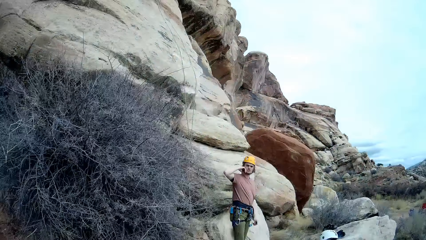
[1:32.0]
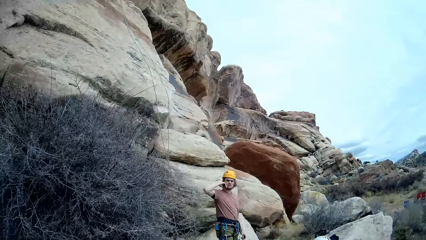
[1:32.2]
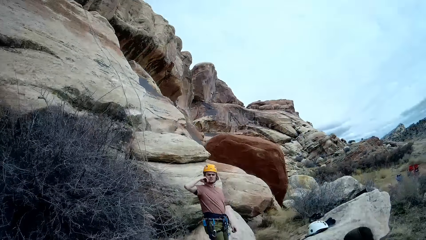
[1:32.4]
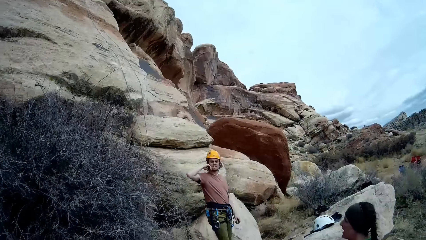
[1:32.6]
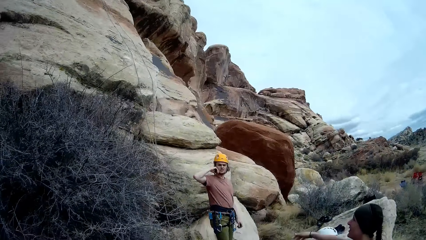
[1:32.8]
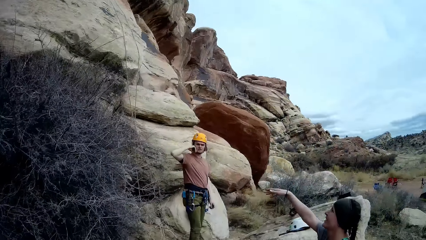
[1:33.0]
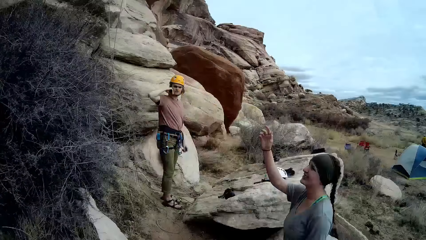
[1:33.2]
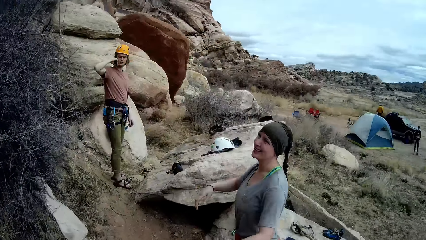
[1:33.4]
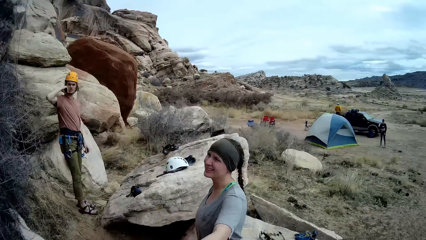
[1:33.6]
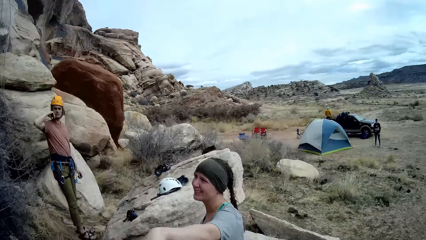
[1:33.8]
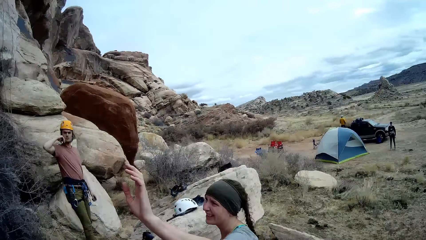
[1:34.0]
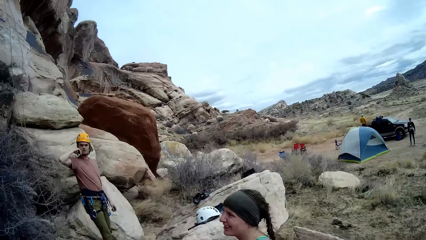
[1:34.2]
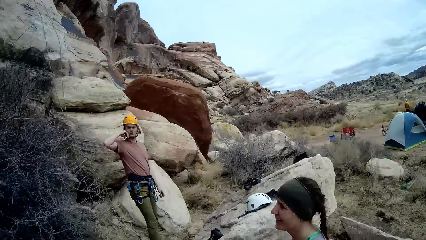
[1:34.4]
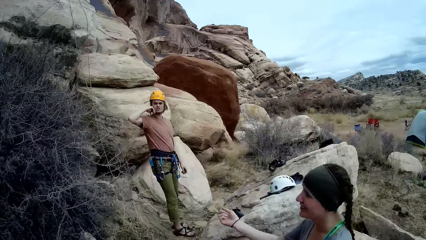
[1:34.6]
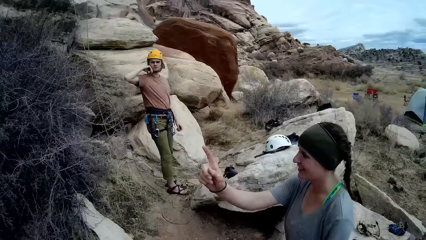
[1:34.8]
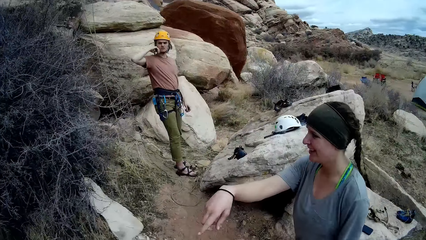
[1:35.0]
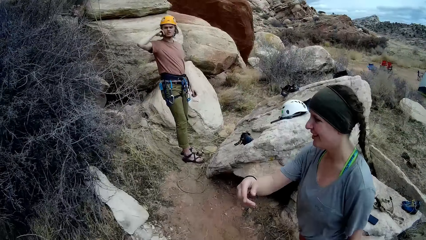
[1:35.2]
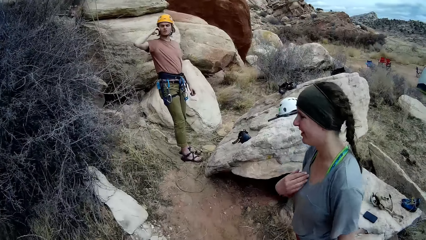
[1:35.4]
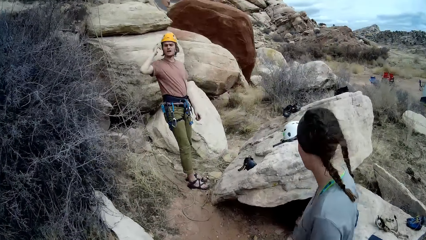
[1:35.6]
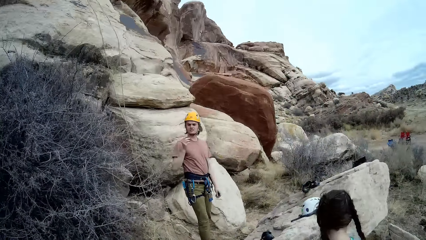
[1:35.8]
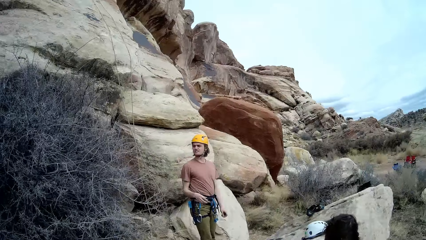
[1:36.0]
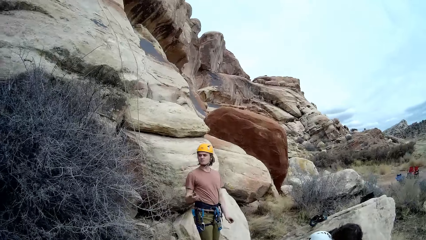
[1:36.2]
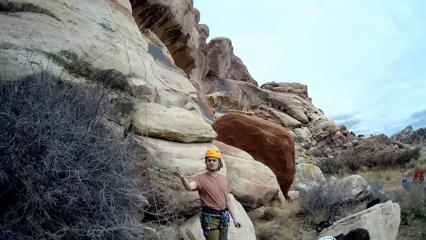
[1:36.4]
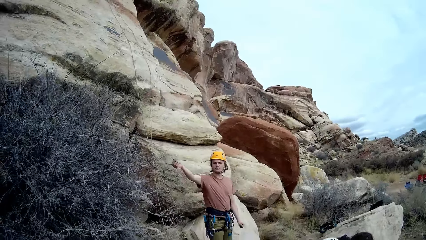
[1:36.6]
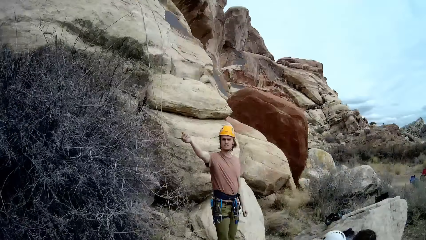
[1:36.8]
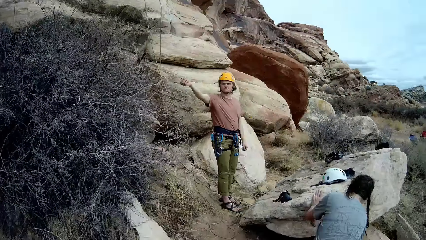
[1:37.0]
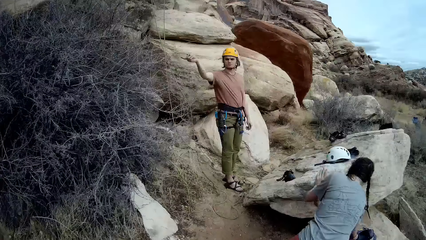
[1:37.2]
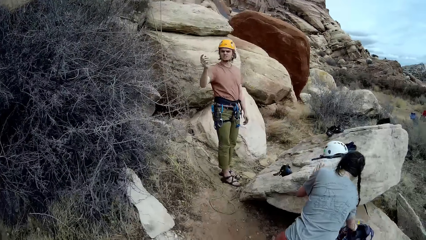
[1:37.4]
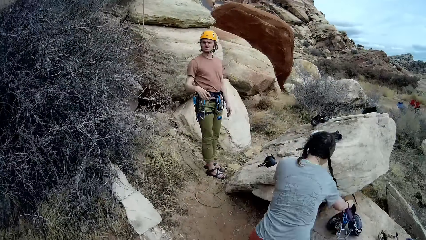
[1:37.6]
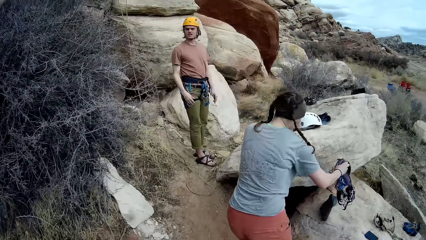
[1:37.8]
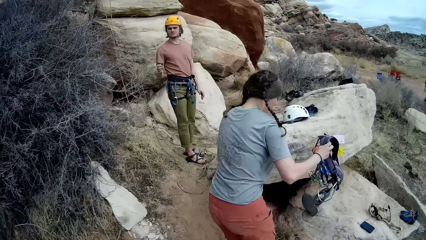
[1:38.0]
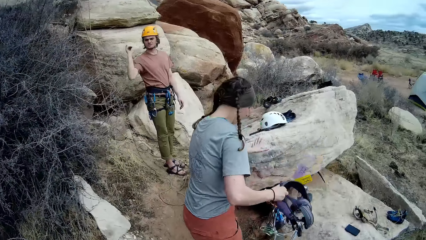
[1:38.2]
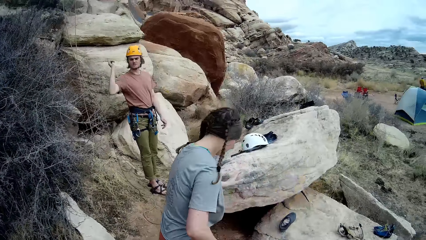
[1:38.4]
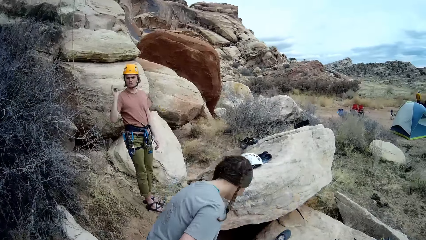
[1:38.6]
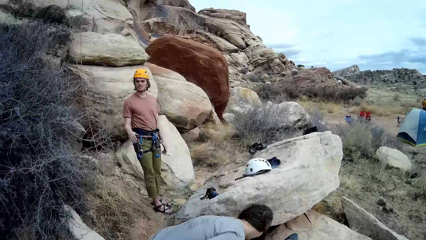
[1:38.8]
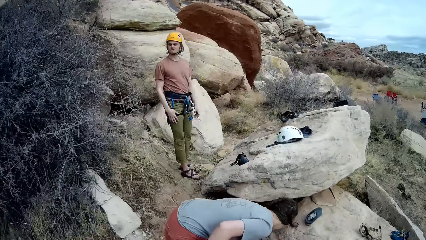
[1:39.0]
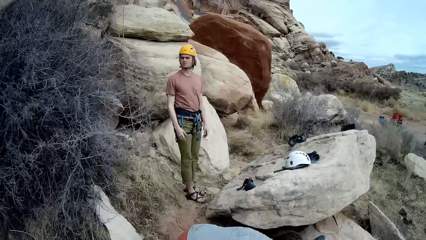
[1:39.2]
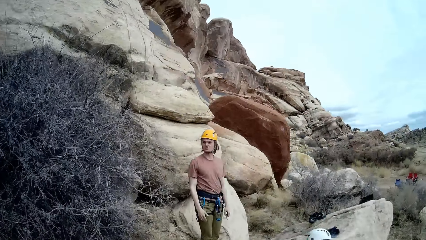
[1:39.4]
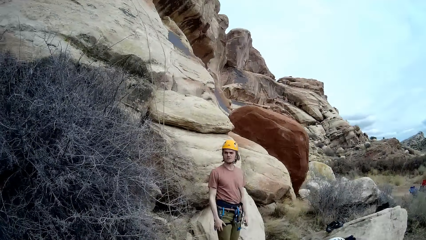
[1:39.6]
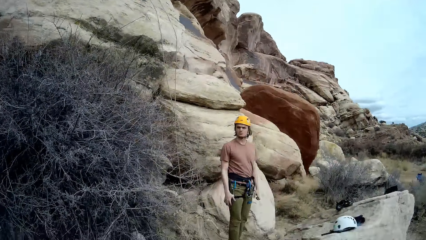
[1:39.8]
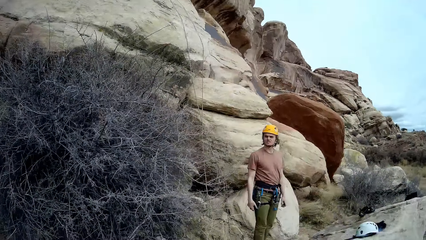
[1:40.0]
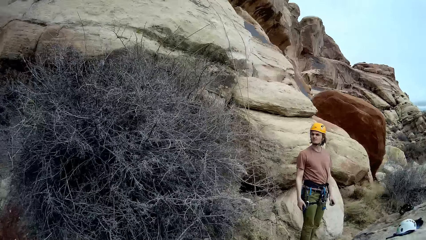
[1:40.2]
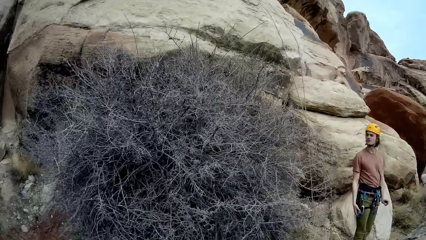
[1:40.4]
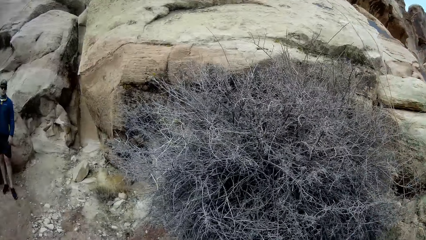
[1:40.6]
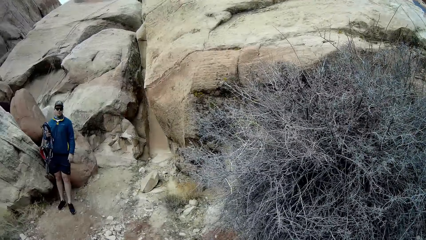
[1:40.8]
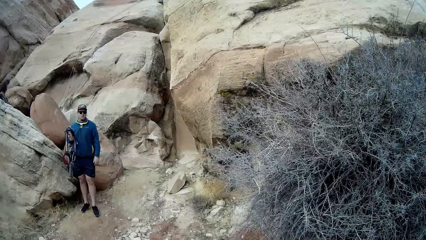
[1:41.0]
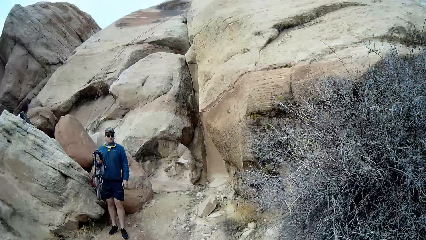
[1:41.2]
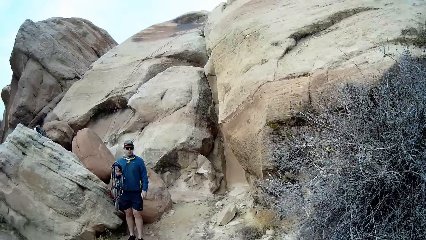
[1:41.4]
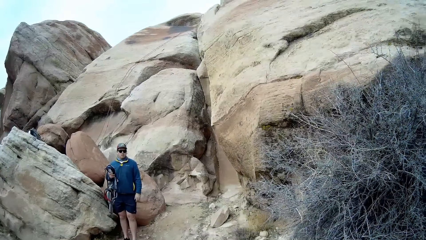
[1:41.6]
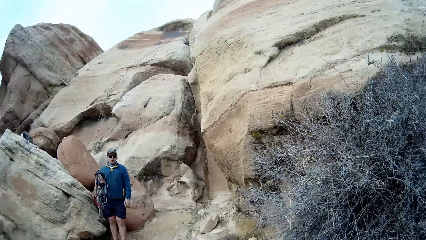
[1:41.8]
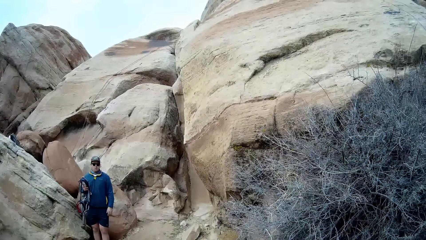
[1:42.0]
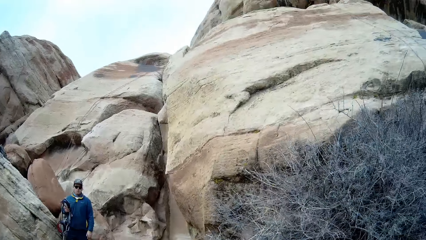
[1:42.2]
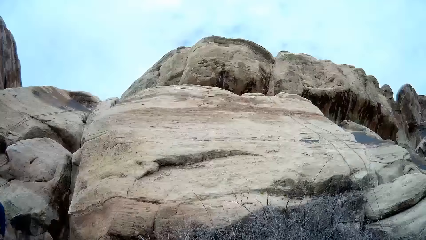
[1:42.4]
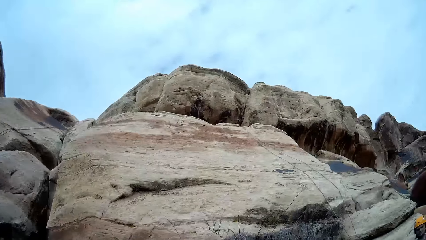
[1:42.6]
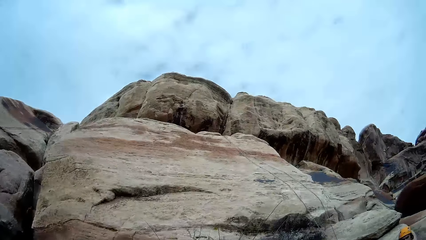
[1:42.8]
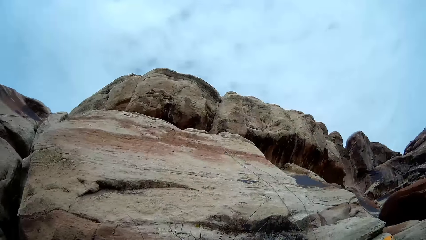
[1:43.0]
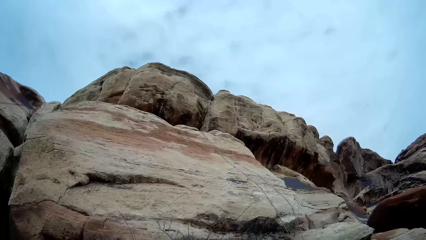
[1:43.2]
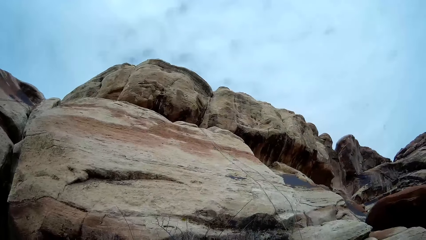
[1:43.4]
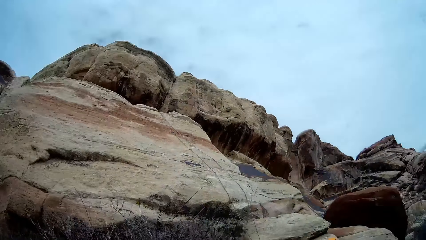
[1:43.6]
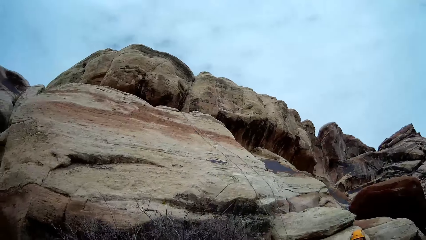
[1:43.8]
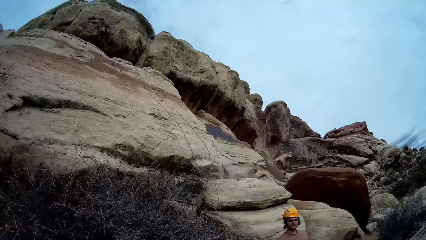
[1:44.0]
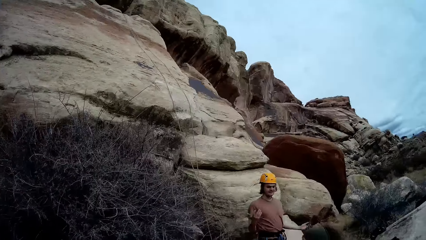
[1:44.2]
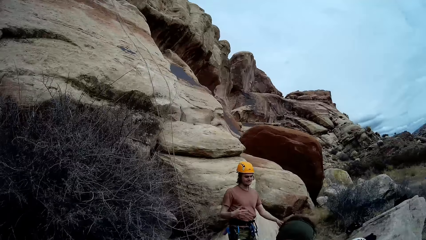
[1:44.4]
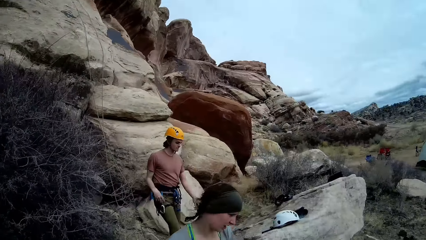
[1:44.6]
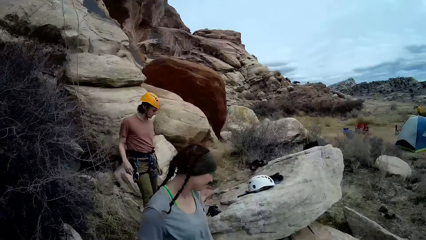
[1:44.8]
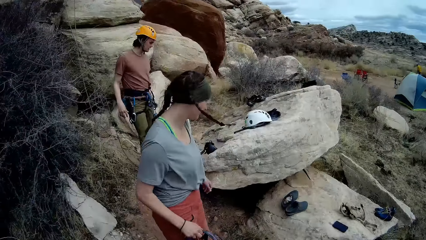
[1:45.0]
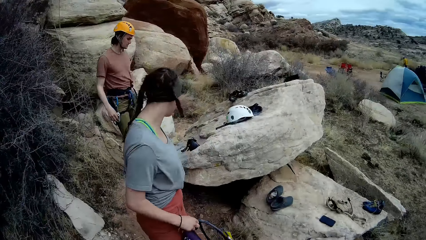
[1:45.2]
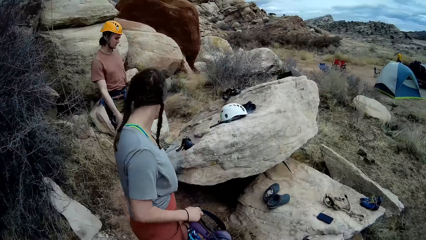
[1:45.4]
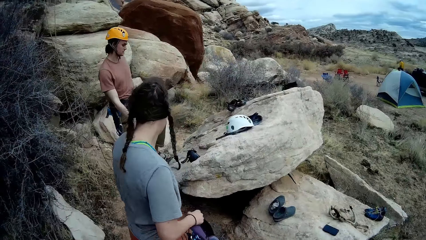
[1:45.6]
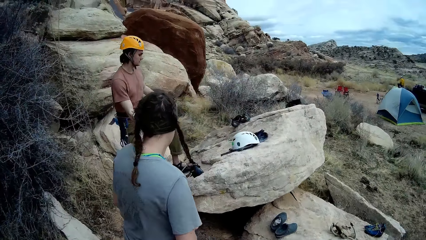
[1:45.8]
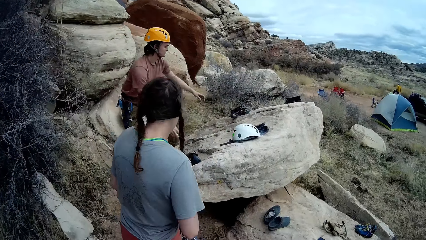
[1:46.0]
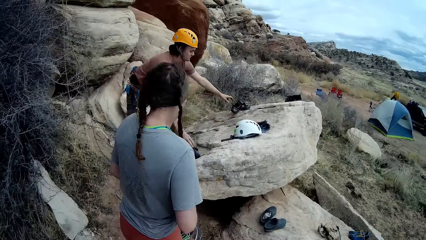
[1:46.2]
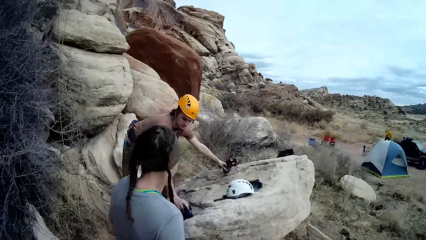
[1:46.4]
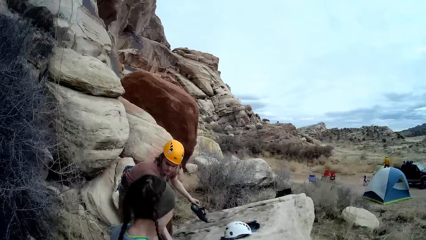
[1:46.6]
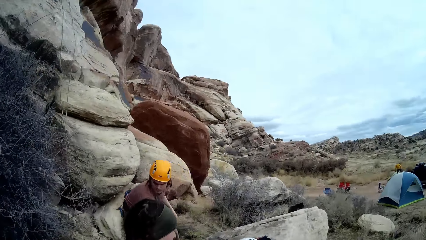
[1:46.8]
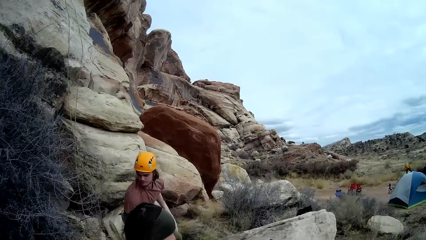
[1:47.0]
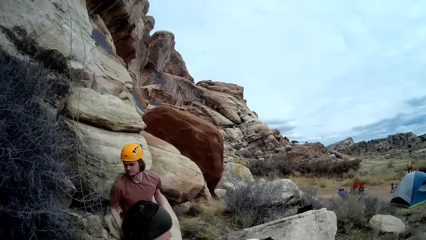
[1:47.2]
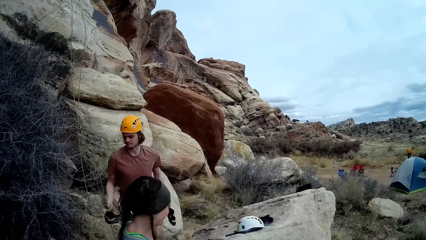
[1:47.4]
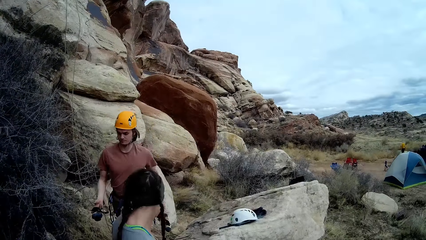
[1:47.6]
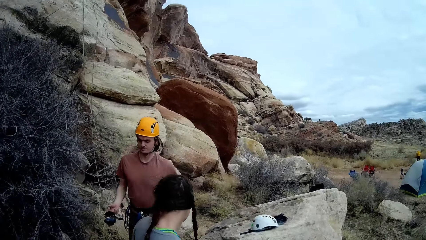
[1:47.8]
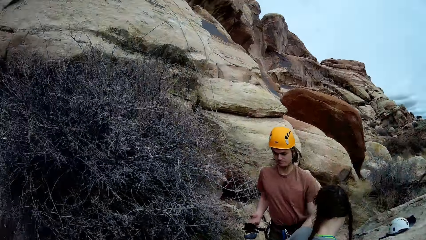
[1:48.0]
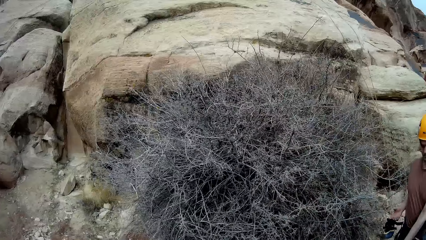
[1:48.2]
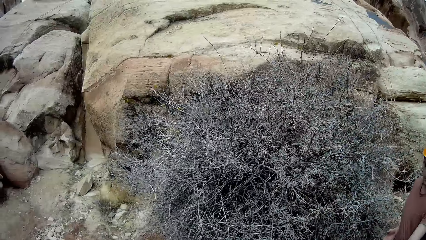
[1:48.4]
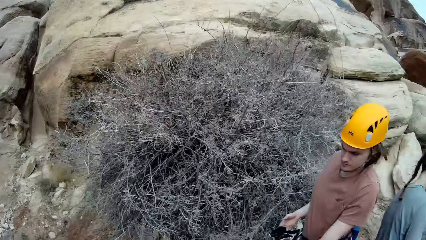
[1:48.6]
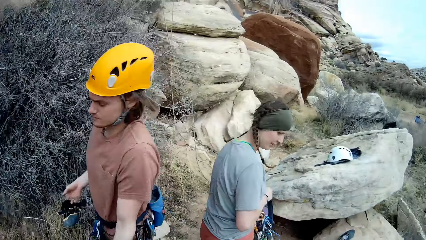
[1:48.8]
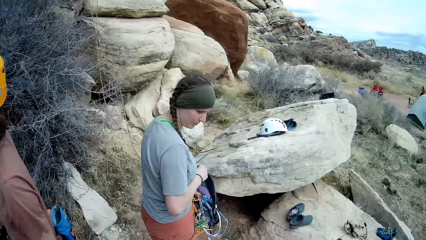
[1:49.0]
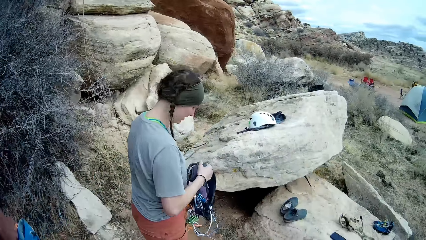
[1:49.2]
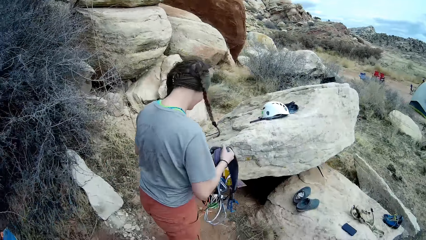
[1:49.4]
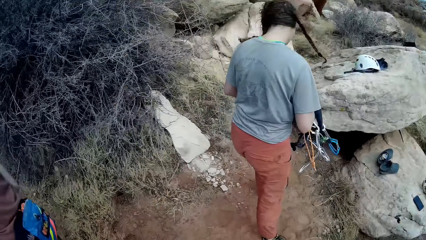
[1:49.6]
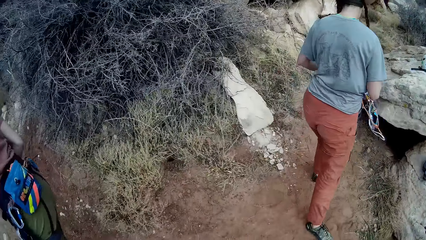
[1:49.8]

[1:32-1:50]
The camera wearer interacts with the woman. They interact with a man. The woman picks up a climbing harness from a rock and bends. The camera wearer looks around. The man picks up a pair of shoes from the rock and walks to the mountain.
